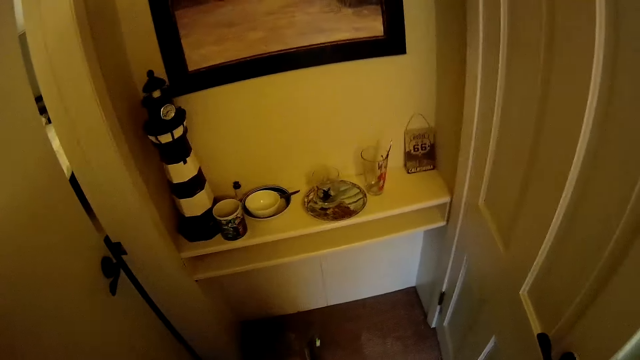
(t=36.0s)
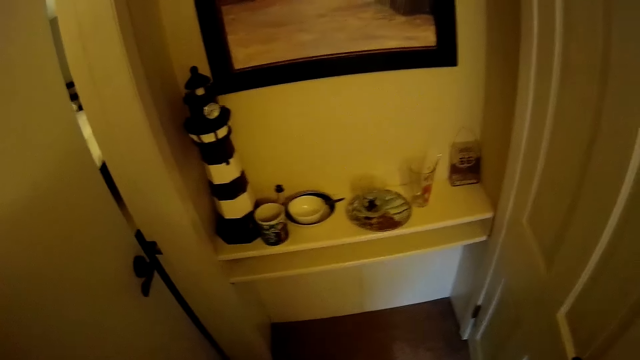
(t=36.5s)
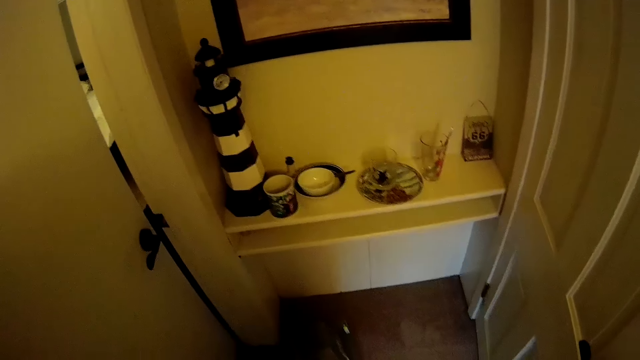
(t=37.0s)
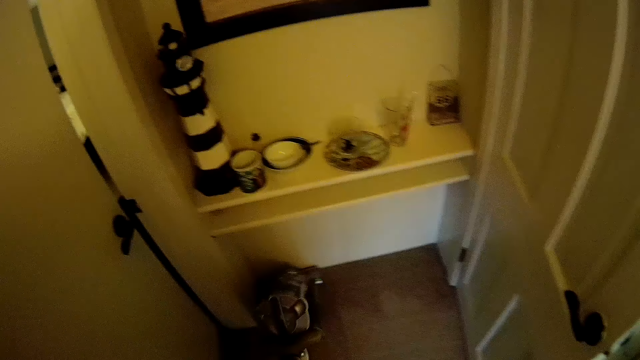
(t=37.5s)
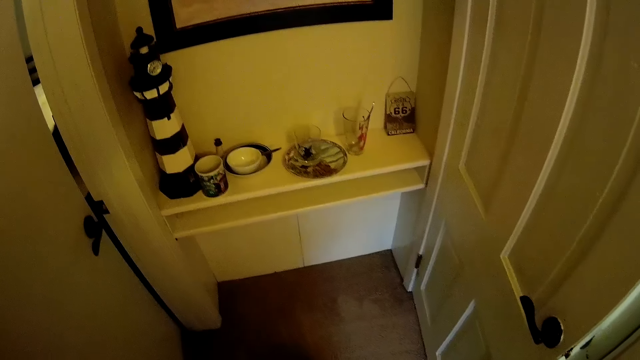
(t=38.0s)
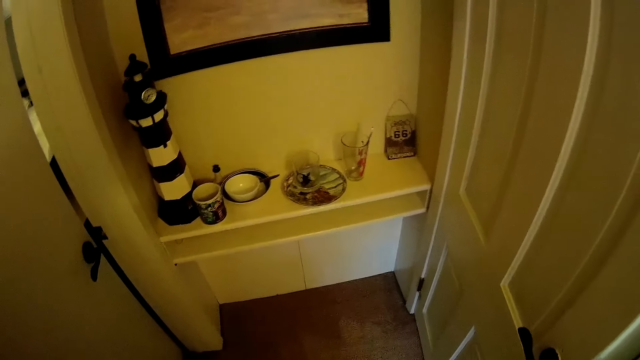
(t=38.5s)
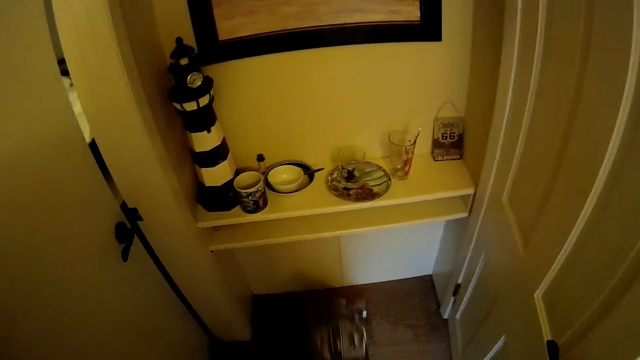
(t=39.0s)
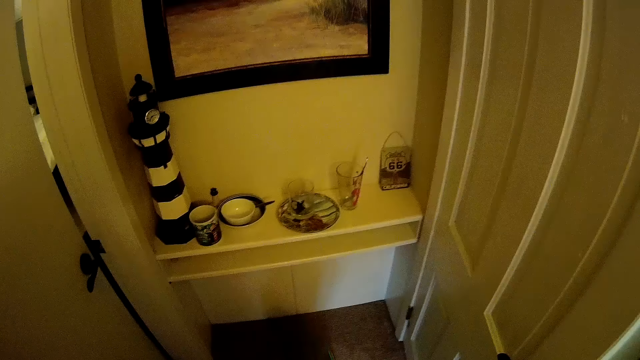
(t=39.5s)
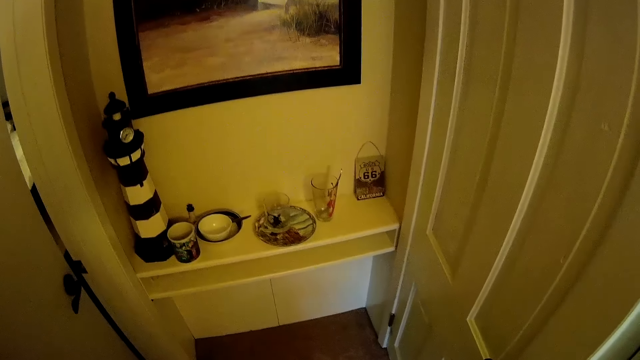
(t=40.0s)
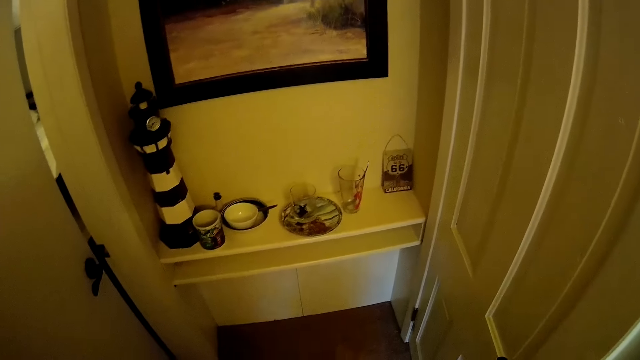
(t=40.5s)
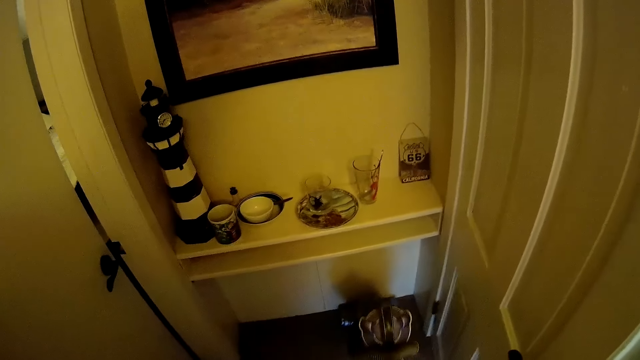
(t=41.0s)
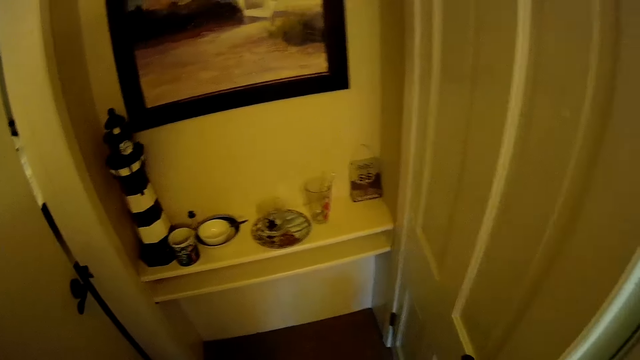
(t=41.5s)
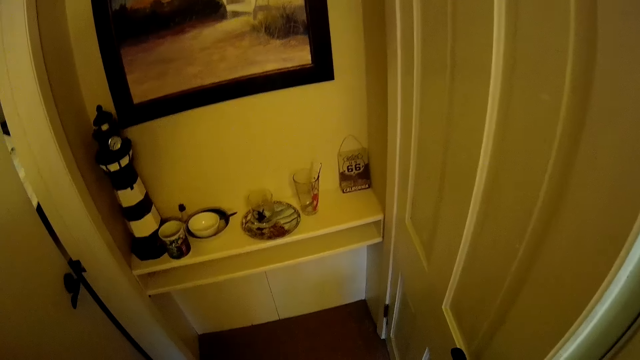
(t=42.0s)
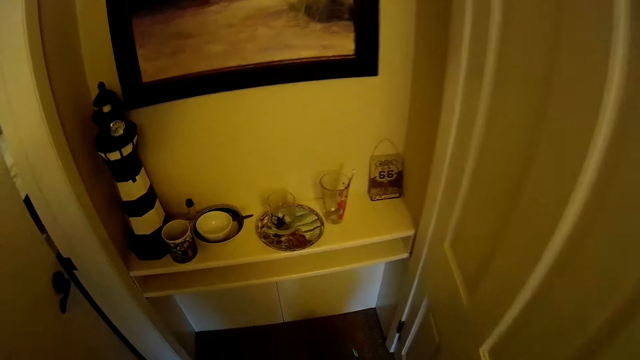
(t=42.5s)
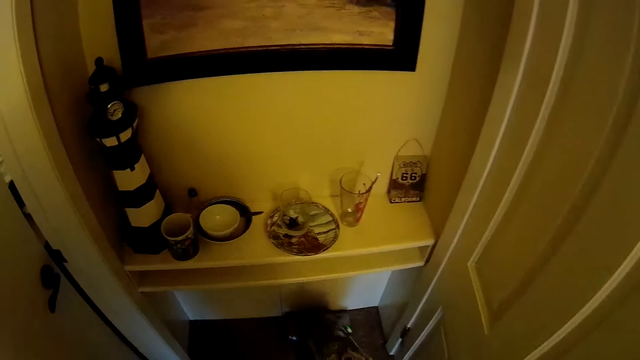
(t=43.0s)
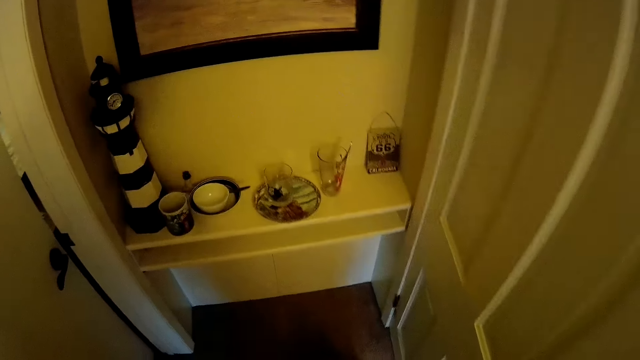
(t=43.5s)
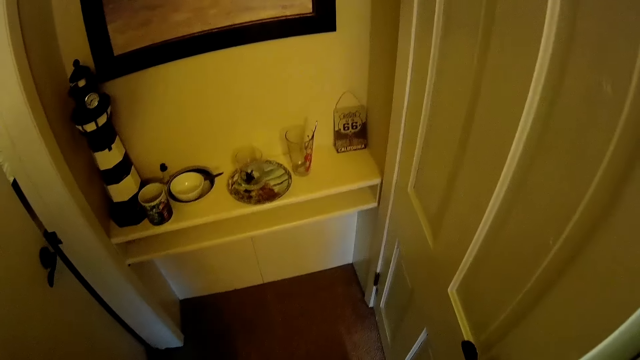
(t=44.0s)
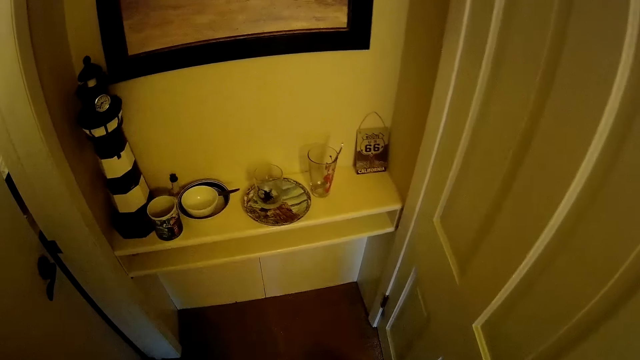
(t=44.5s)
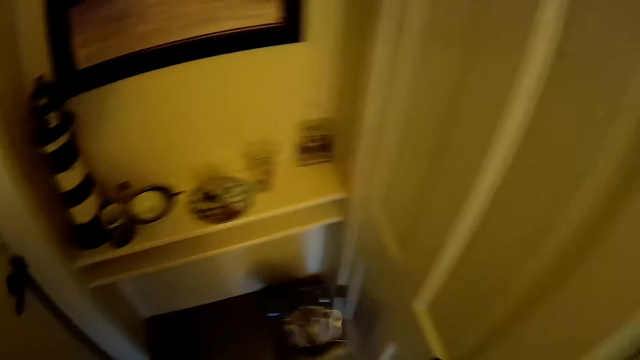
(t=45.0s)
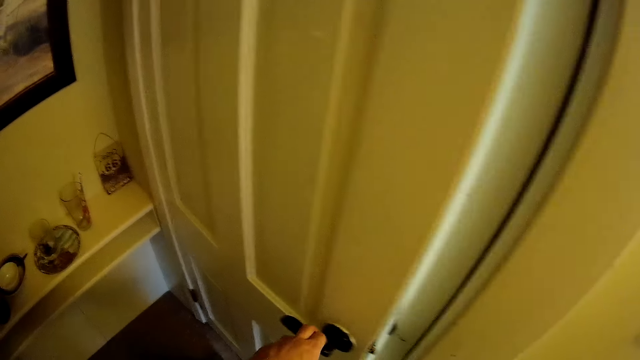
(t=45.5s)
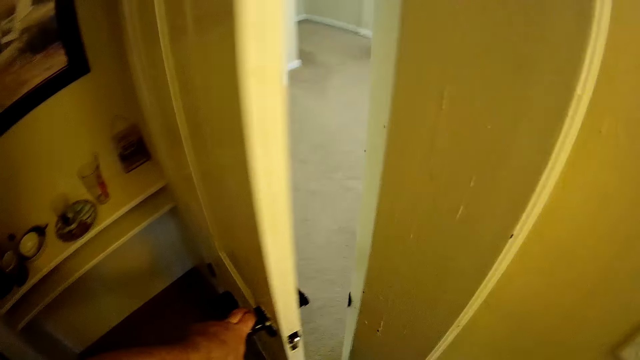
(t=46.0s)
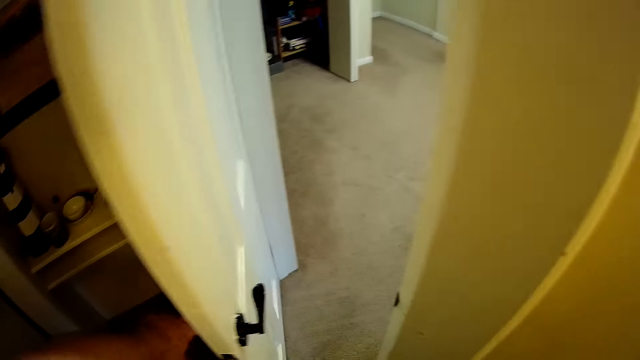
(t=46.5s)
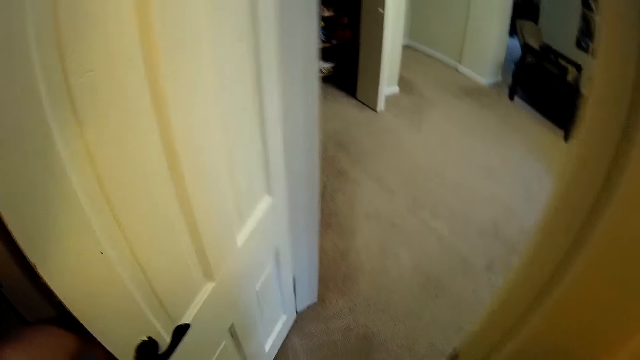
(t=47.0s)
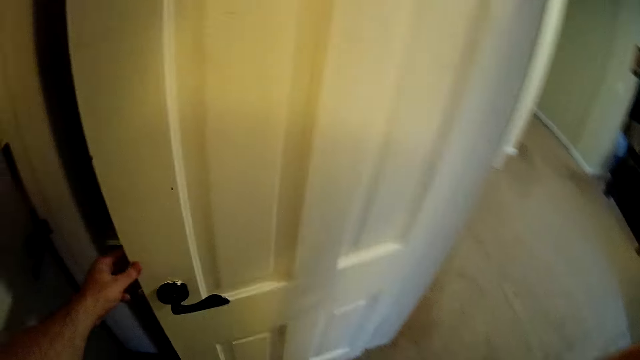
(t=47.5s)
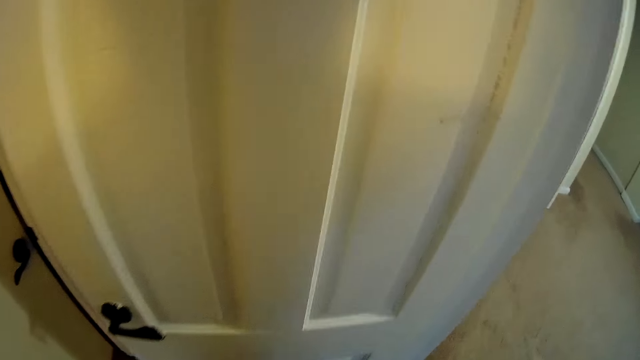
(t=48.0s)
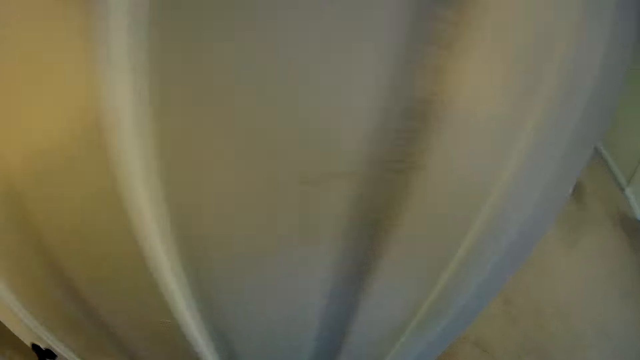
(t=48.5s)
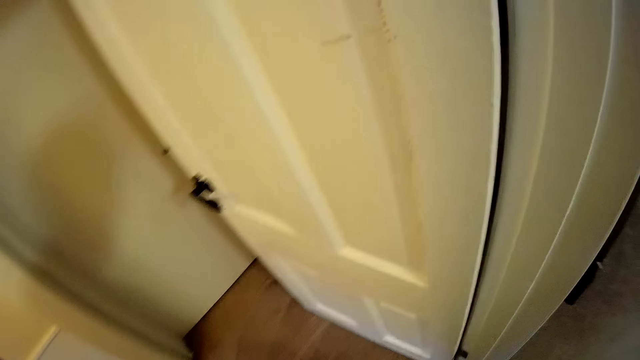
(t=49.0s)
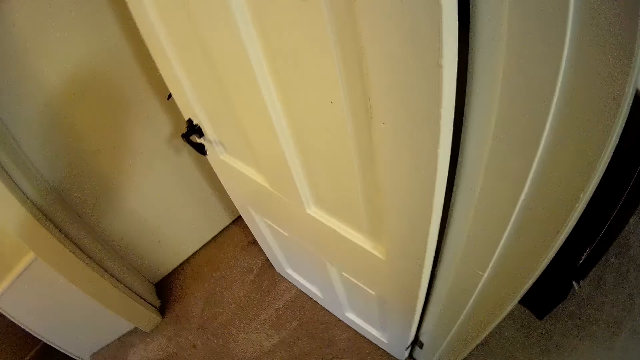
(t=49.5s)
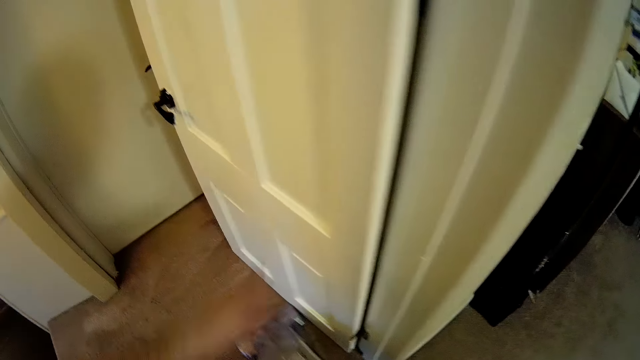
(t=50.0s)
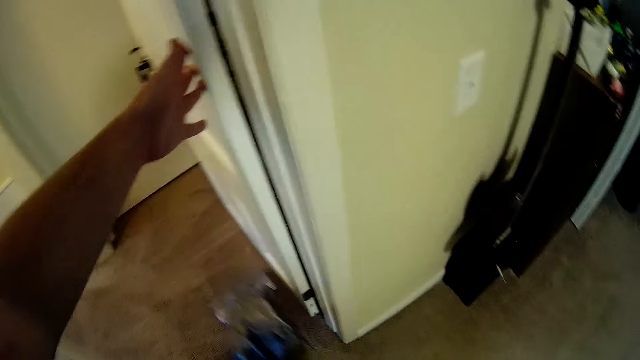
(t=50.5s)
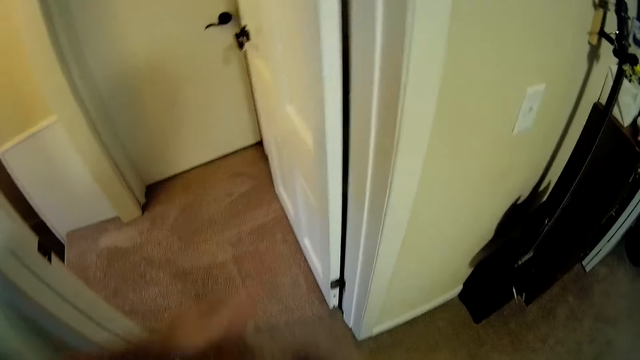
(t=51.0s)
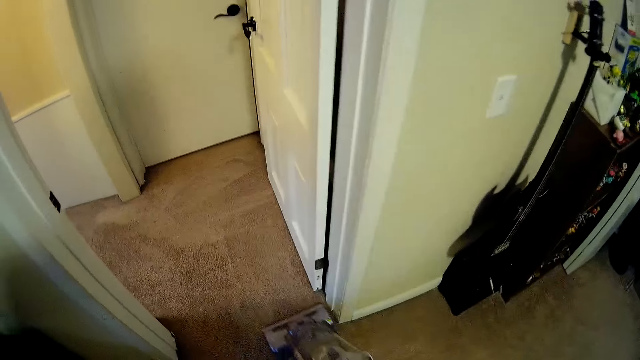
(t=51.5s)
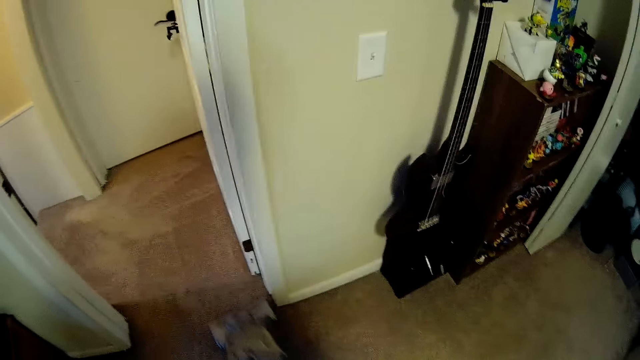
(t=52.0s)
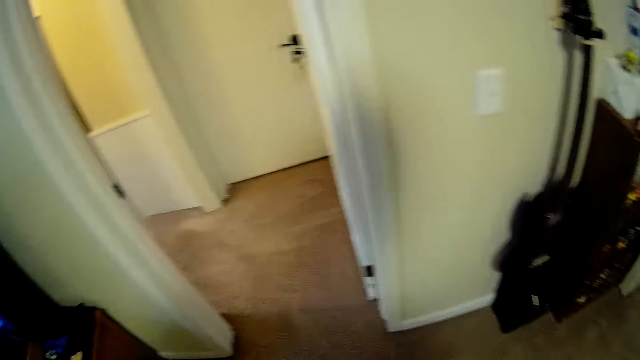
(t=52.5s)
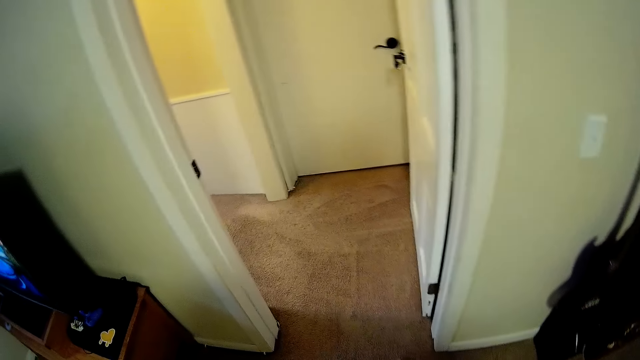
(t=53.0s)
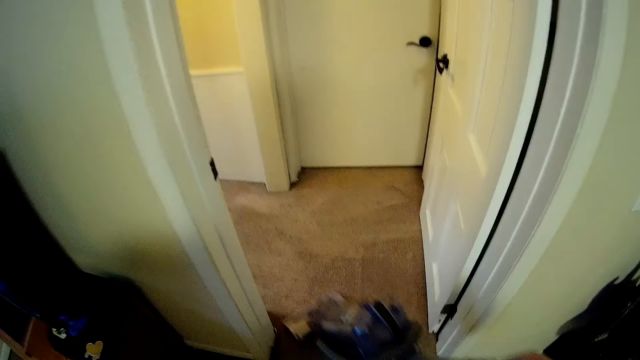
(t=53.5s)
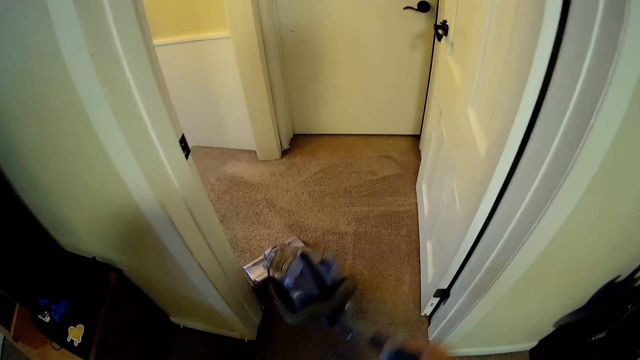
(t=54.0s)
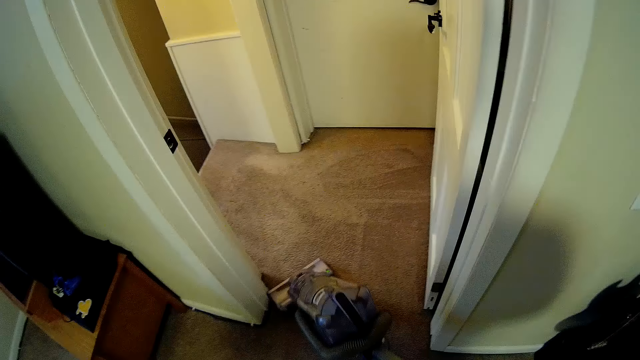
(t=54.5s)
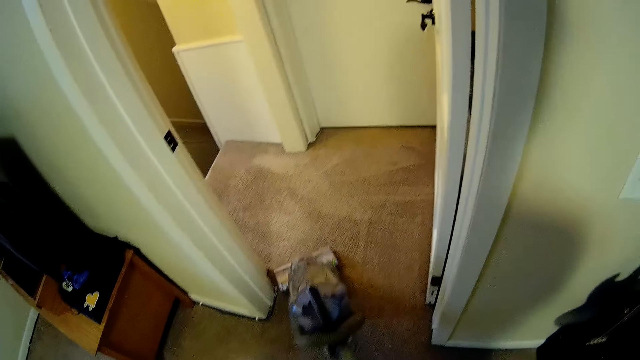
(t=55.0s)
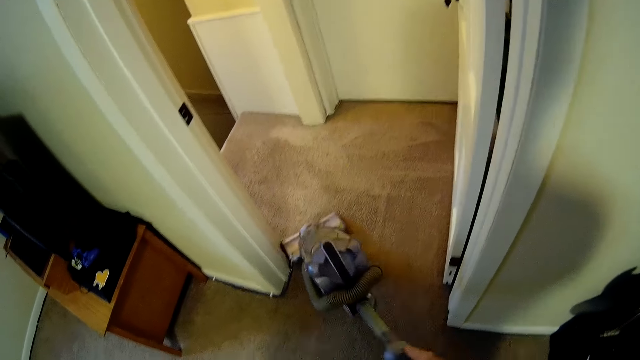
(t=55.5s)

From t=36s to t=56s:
The camera wearer cleans the floor. They close a door. They open the door. They clean the floor. They hold the door and remove the hand from the door.
